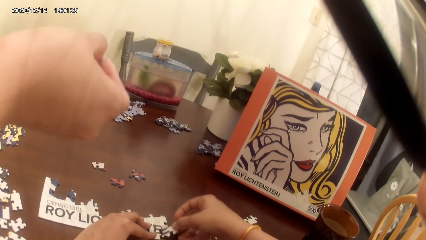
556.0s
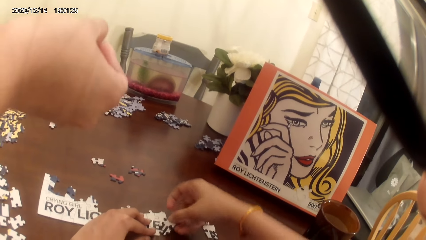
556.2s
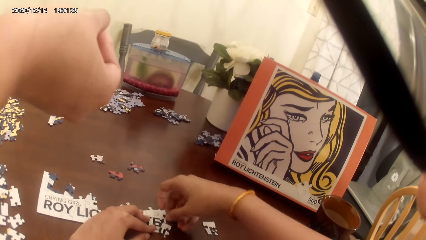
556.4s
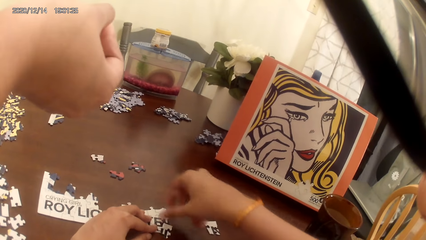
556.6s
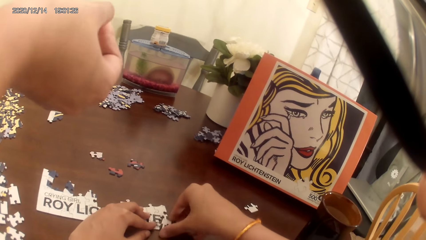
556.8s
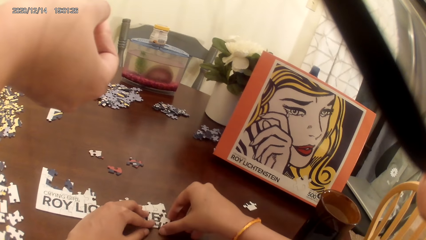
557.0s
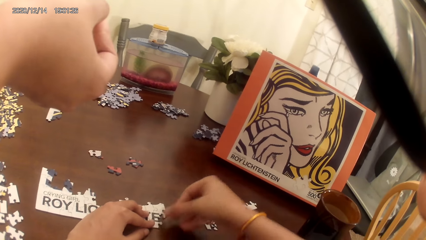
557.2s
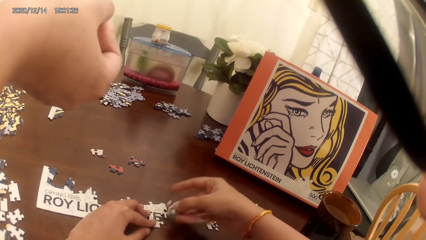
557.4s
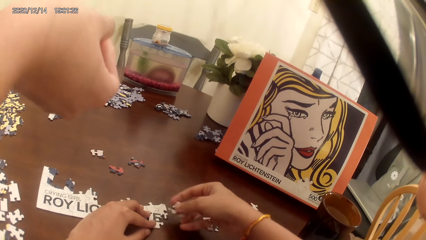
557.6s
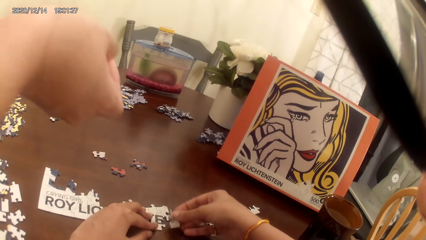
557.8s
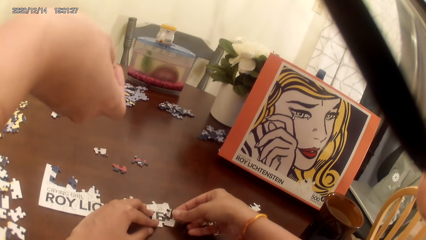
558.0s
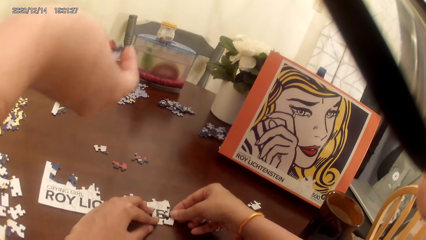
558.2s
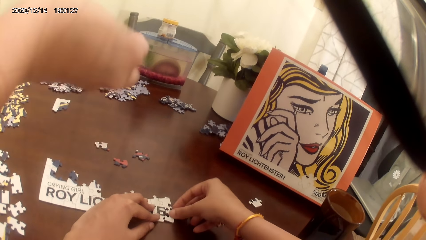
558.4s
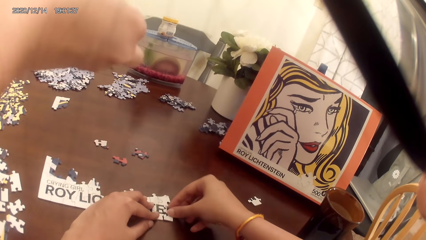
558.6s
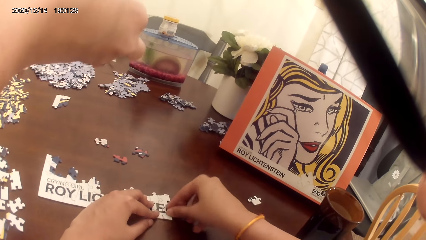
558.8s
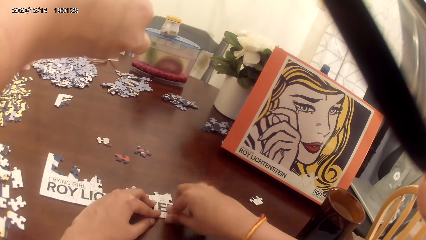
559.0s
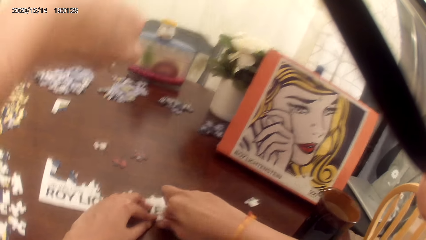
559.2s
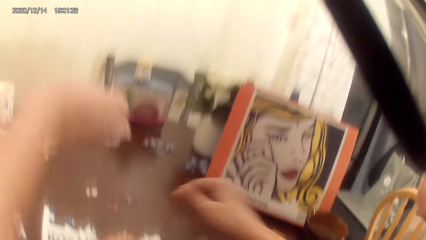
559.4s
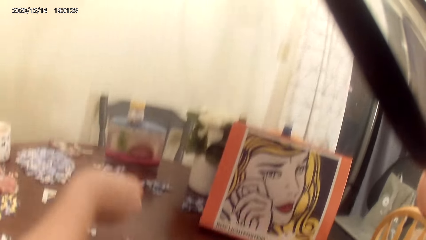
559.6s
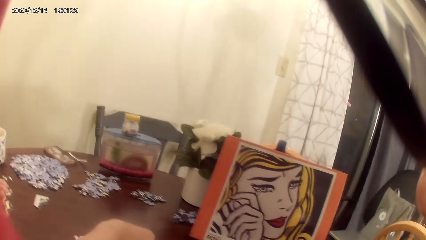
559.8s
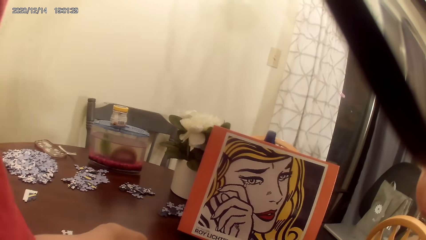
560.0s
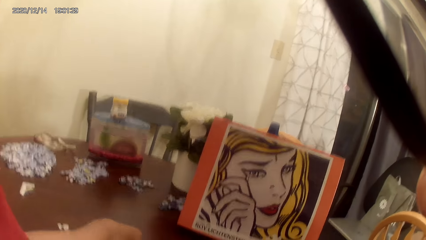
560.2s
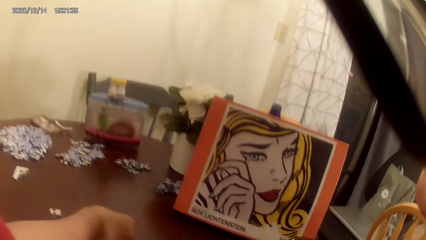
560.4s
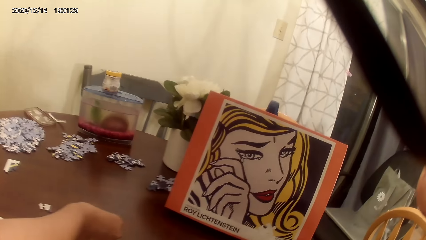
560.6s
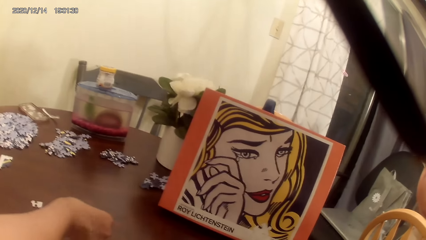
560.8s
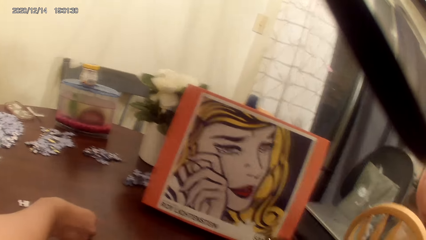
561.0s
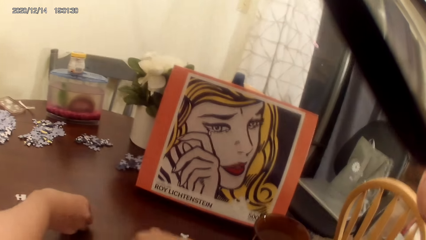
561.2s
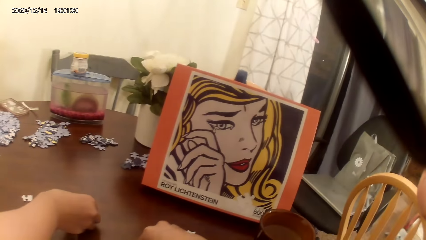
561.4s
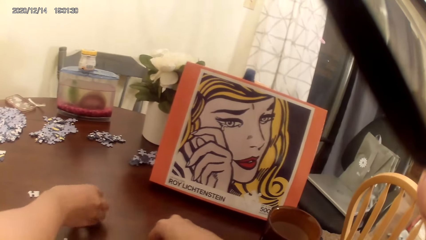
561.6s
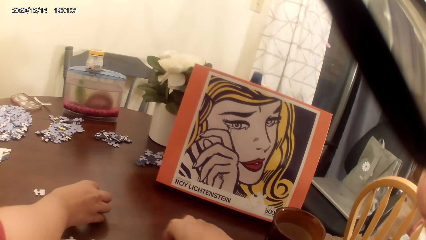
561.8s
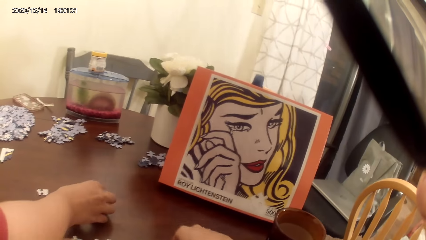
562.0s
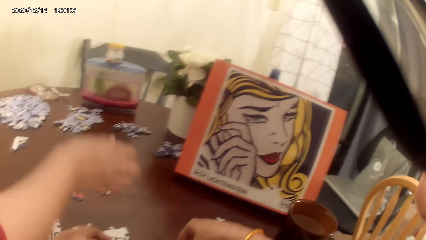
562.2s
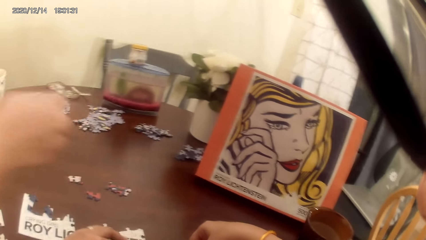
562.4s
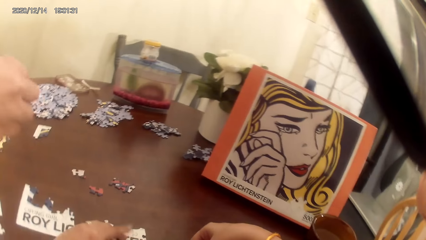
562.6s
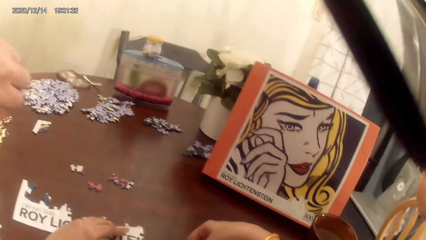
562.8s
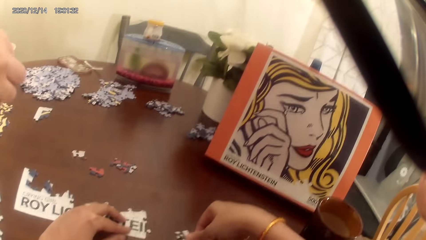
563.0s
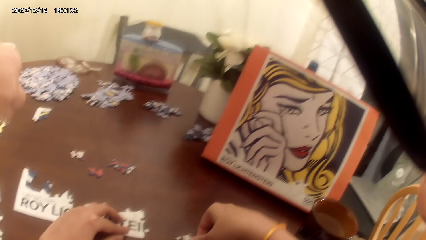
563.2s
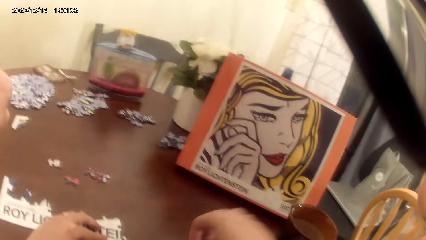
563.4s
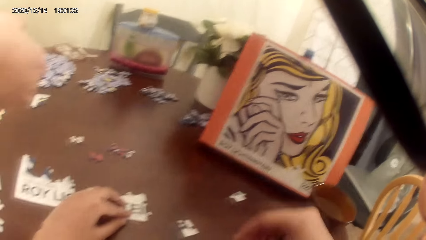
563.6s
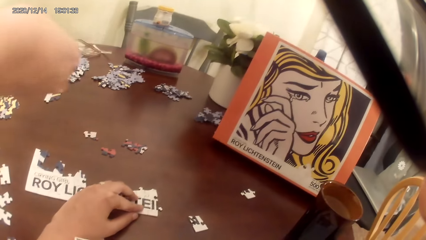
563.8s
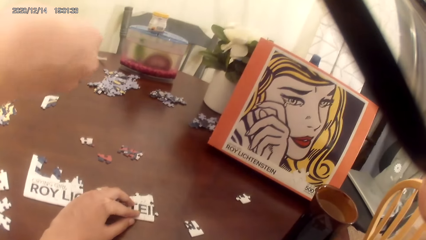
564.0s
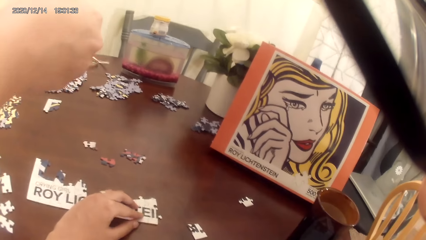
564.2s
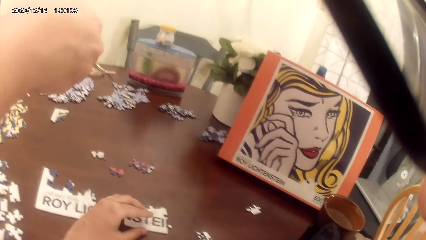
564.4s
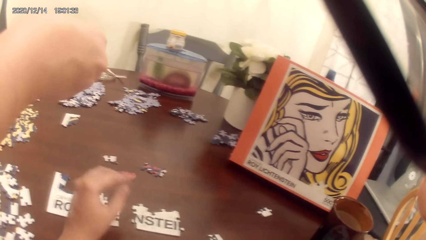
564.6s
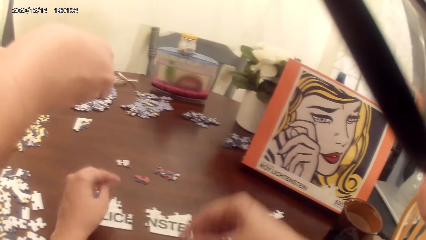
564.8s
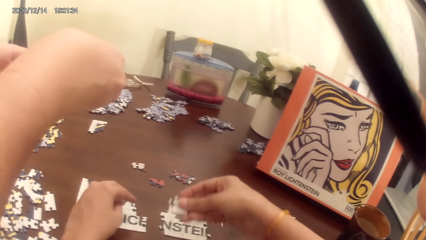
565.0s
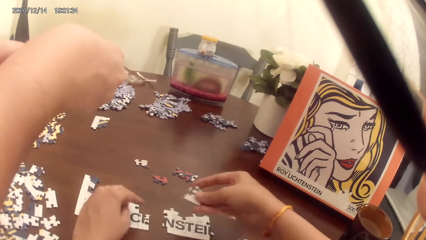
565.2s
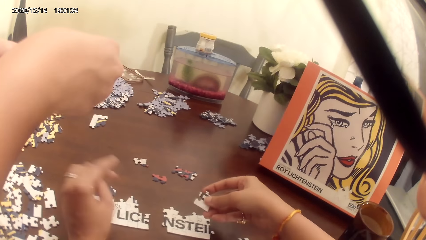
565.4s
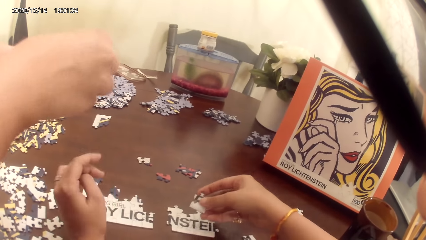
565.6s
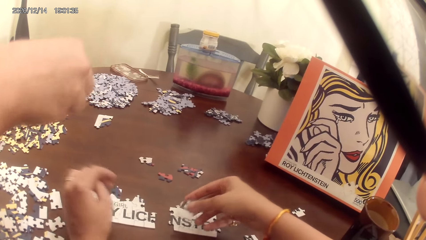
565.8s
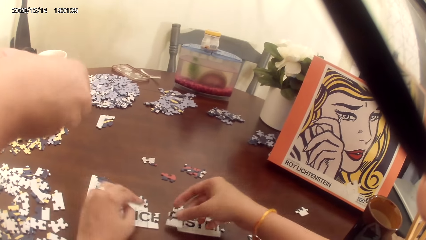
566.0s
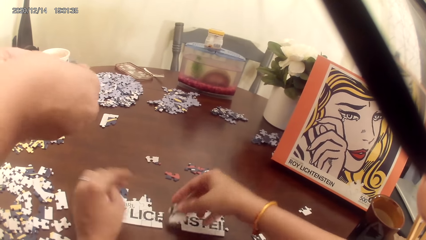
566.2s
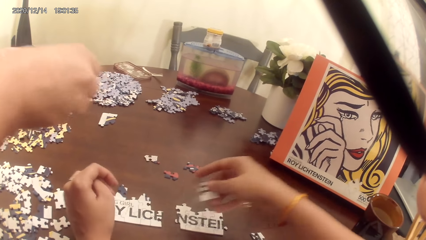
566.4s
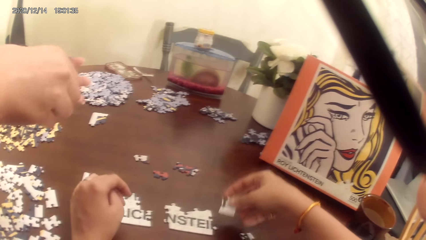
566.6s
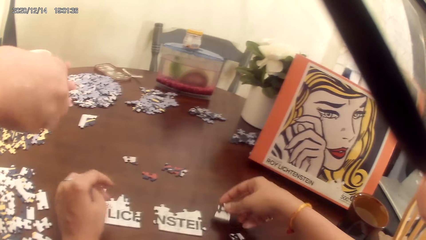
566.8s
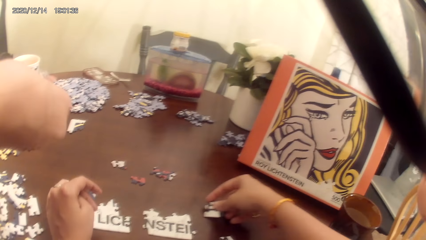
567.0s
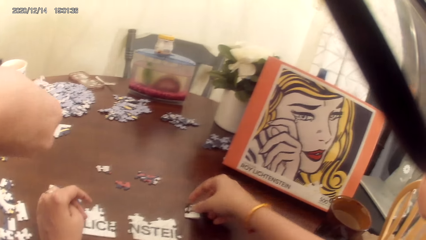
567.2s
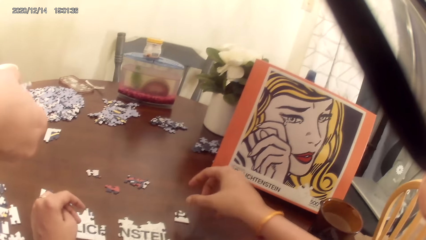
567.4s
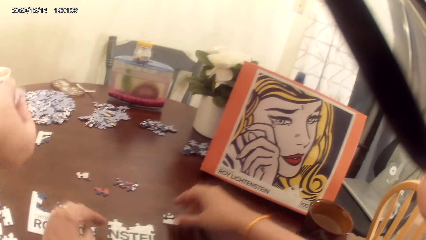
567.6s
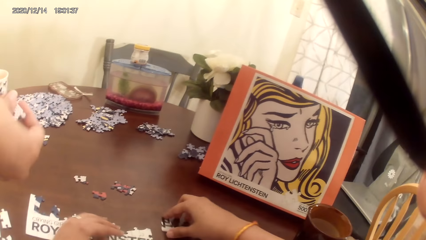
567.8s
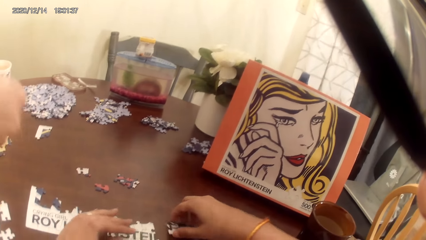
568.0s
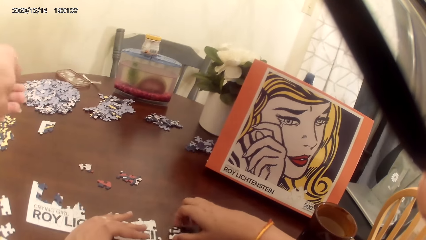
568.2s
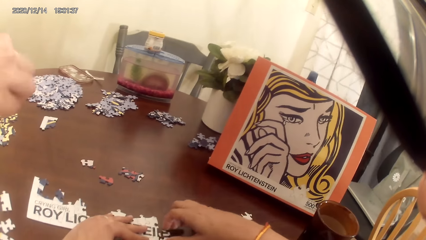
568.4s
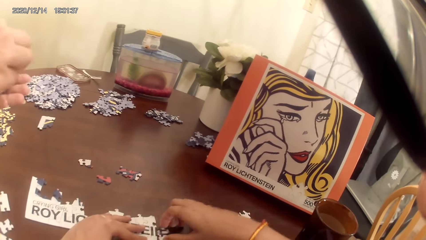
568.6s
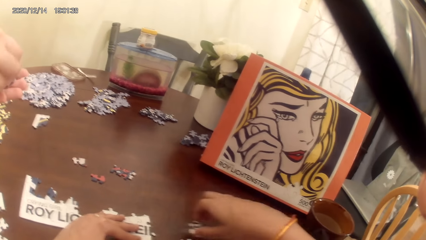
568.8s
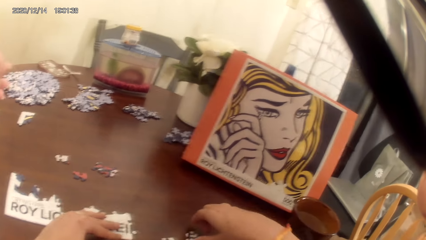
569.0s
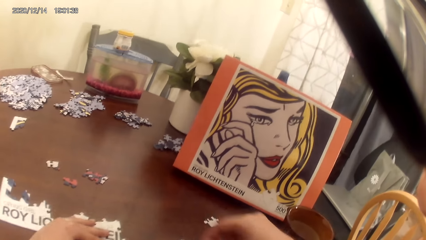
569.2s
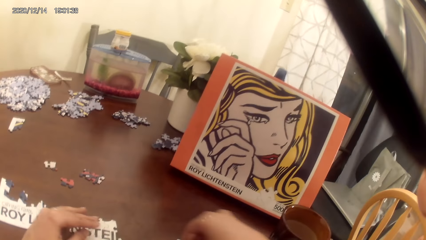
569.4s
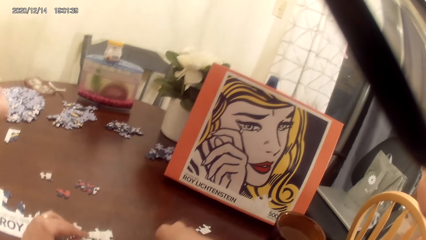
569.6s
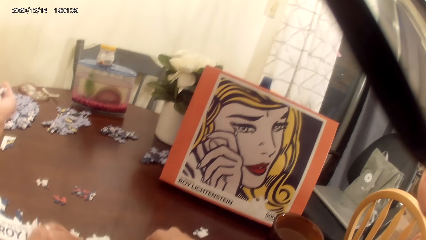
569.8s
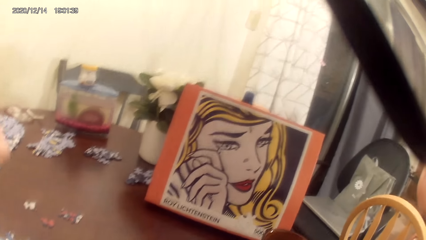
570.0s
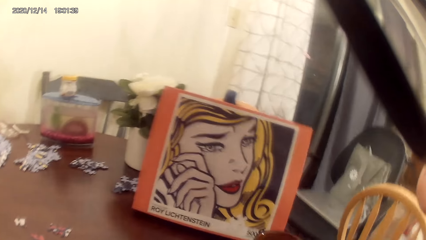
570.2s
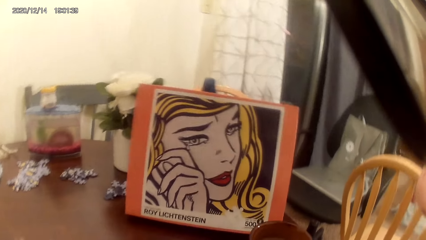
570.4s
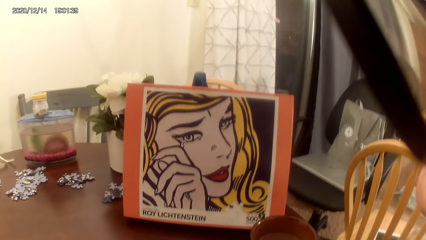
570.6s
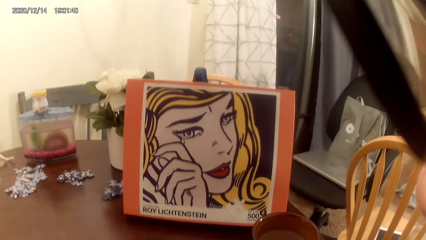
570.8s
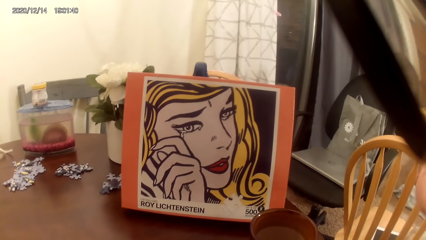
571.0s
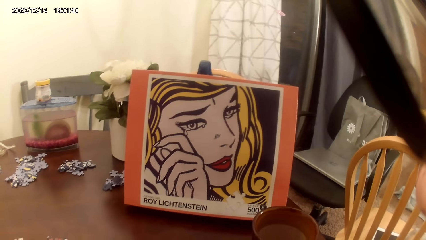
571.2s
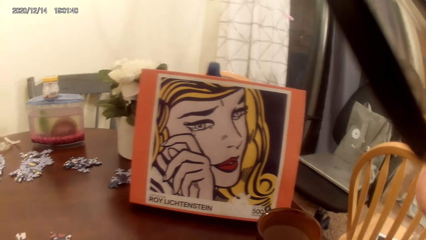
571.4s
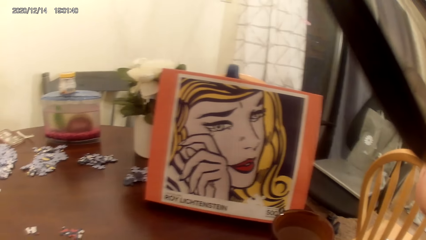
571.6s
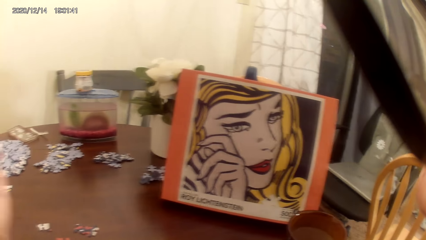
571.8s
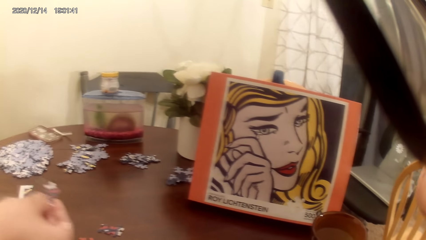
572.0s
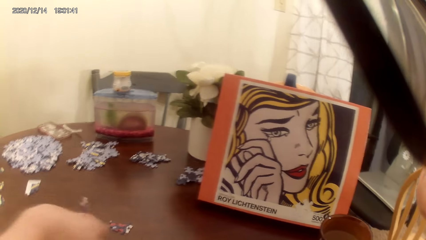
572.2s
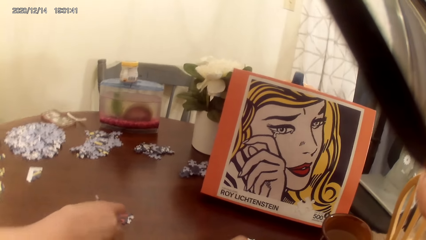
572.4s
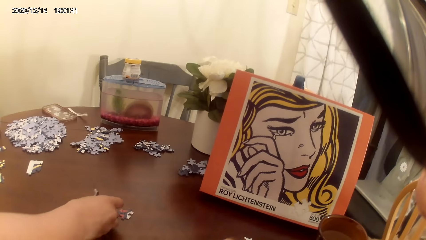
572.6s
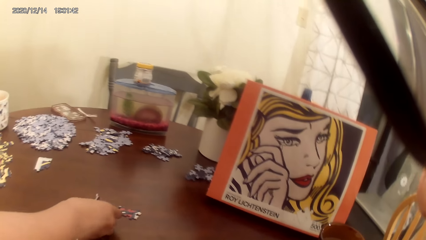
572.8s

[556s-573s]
The camera wearer and a person play a dominoes game.
